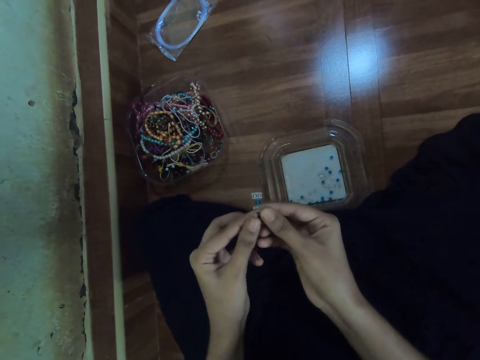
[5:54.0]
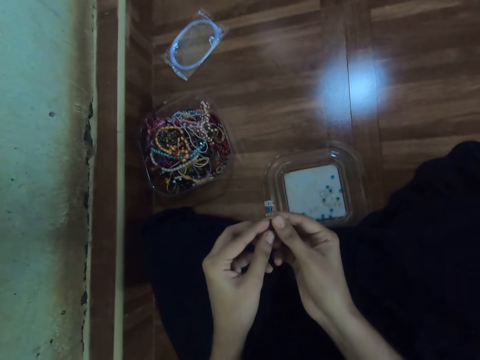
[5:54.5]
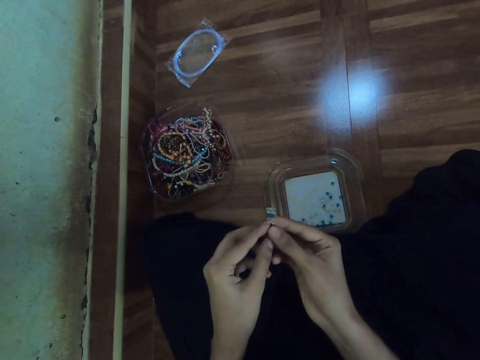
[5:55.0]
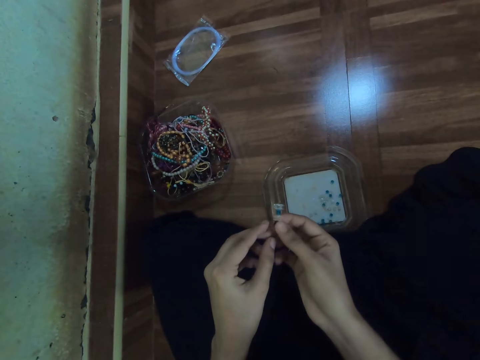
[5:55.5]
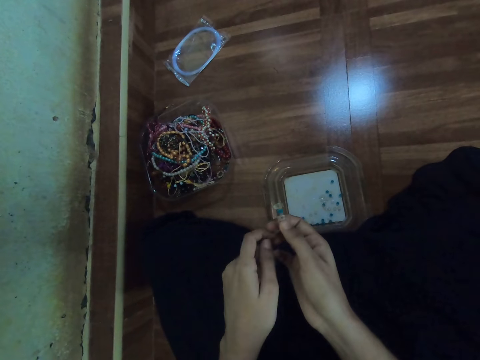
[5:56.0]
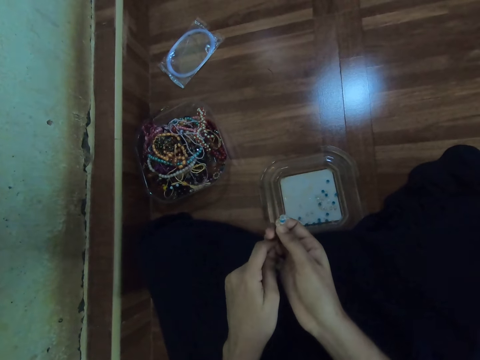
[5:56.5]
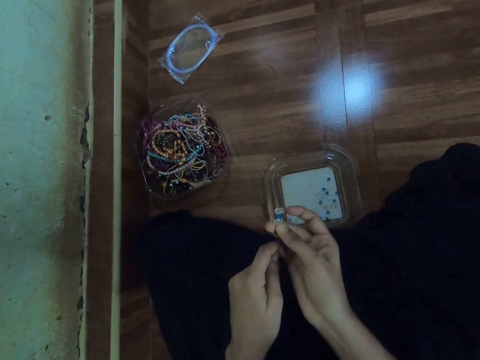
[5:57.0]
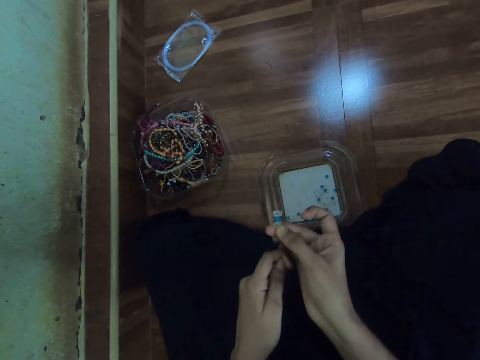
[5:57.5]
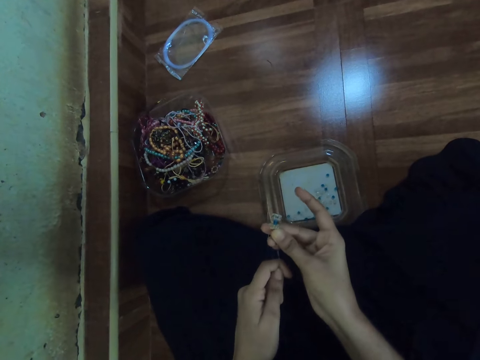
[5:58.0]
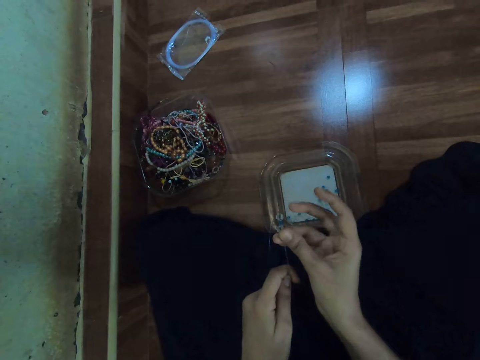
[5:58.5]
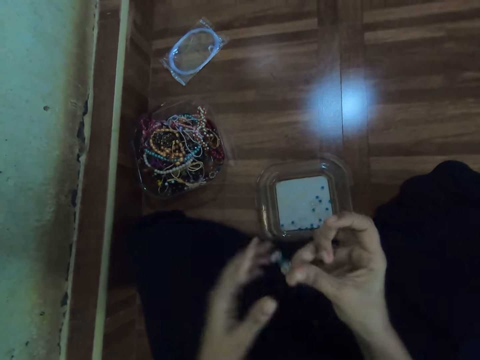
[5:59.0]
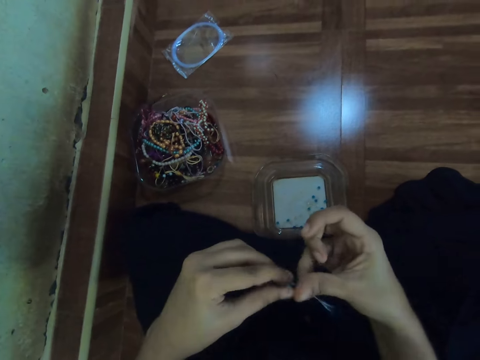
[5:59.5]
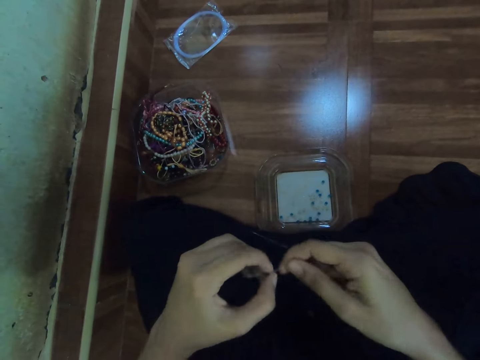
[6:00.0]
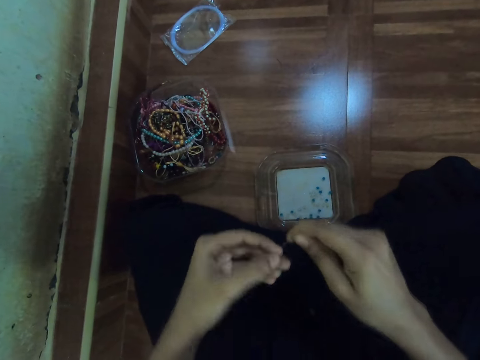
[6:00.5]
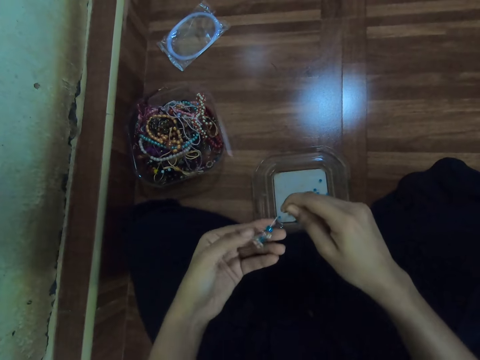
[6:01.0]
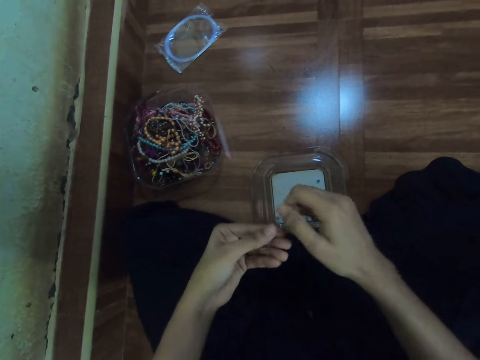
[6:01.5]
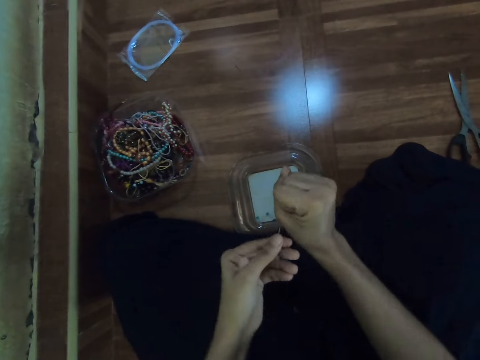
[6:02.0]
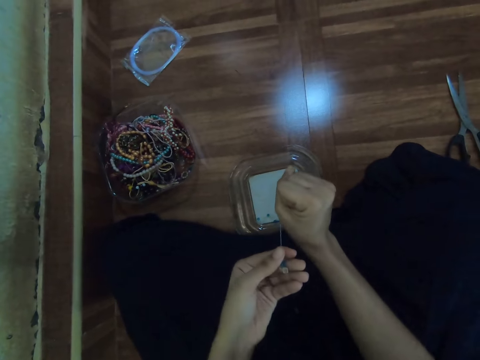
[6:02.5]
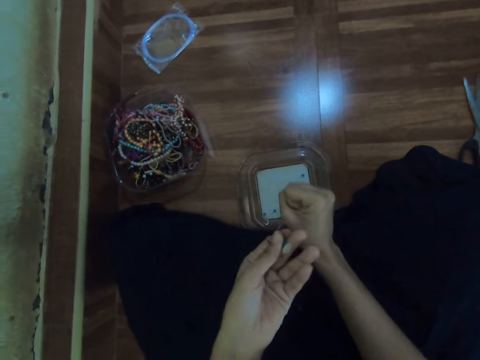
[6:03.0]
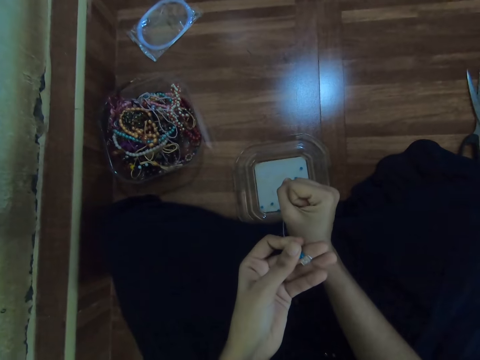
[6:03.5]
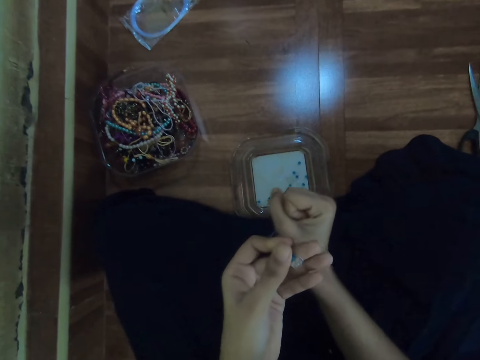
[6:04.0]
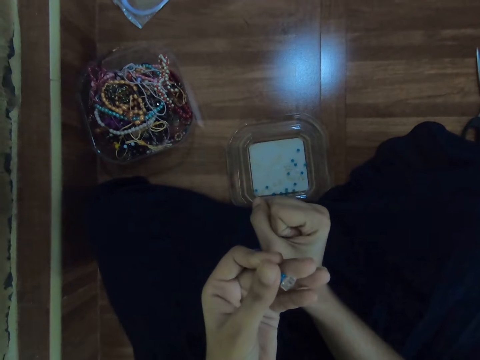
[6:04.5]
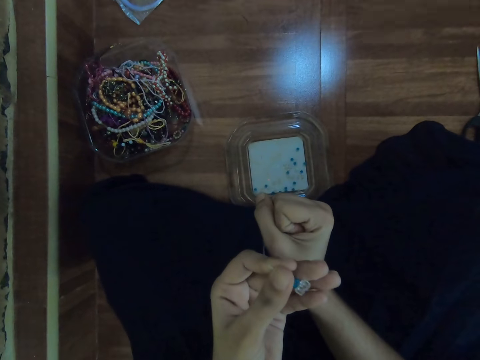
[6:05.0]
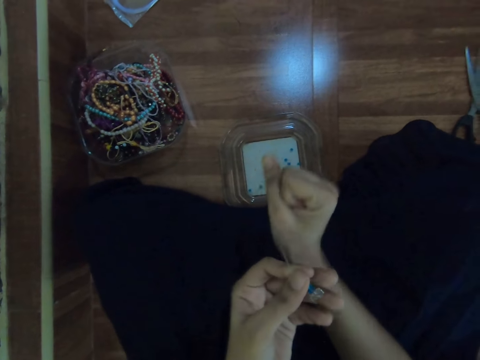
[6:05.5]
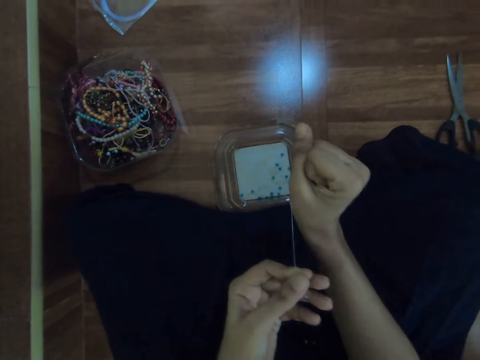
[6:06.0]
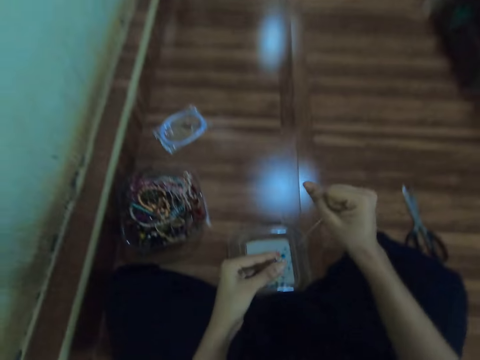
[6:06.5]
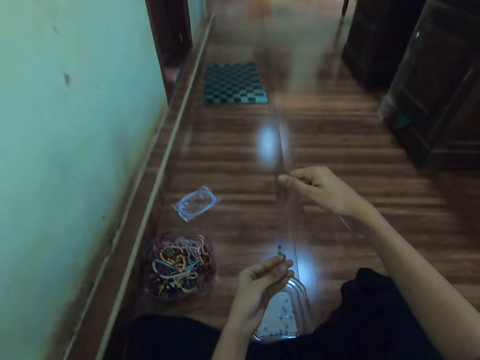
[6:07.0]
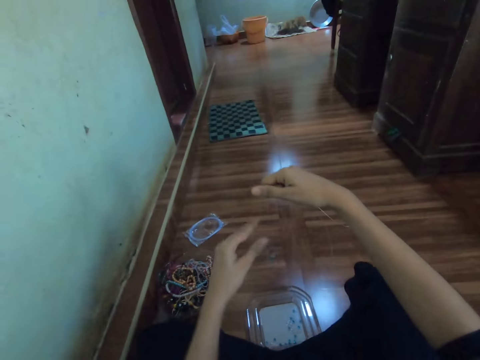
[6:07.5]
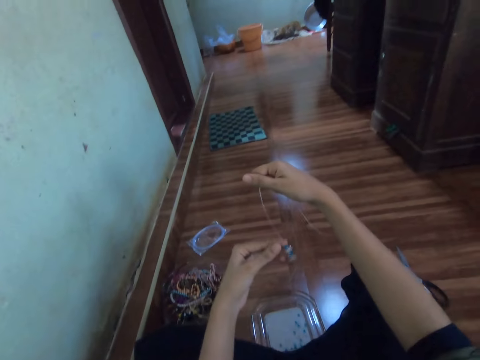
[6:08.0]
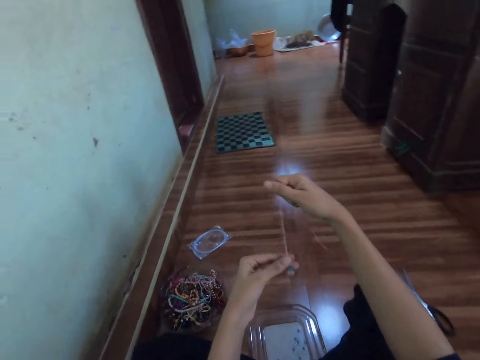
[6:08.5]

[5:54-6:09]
The camera wearer stretches the cord.

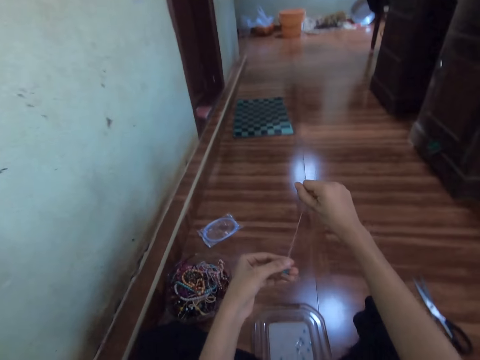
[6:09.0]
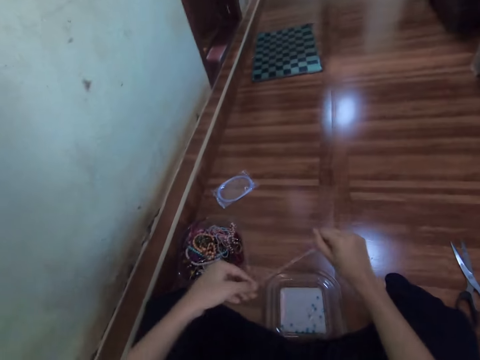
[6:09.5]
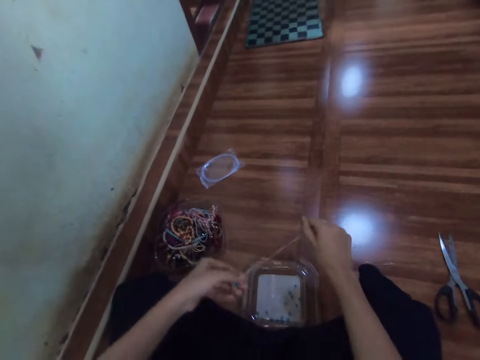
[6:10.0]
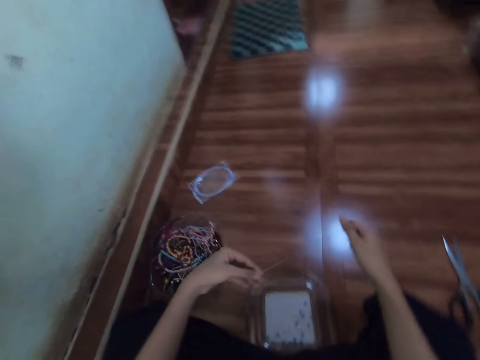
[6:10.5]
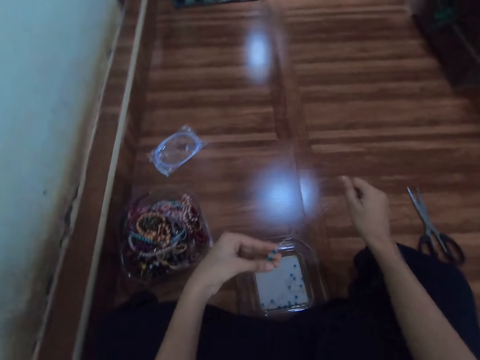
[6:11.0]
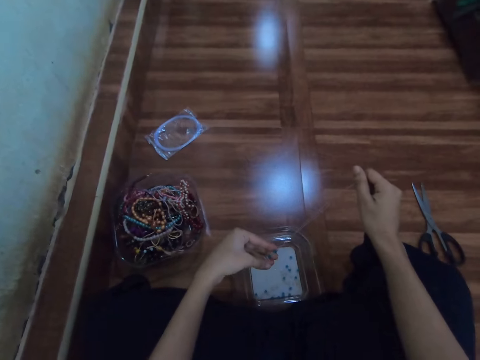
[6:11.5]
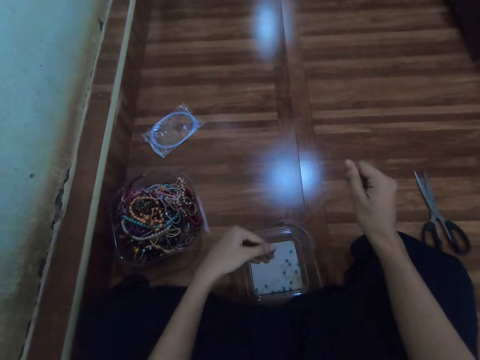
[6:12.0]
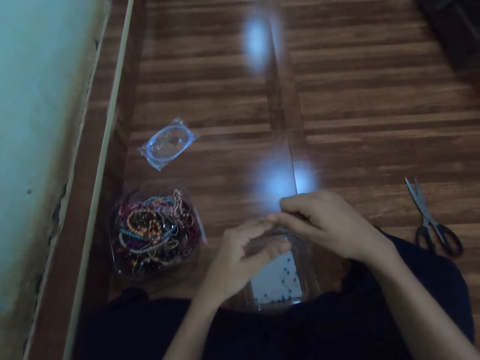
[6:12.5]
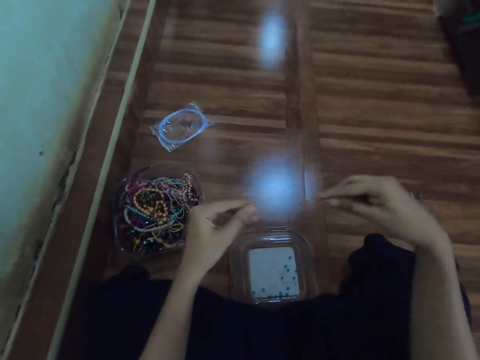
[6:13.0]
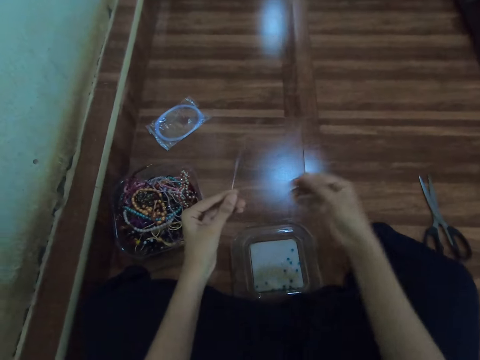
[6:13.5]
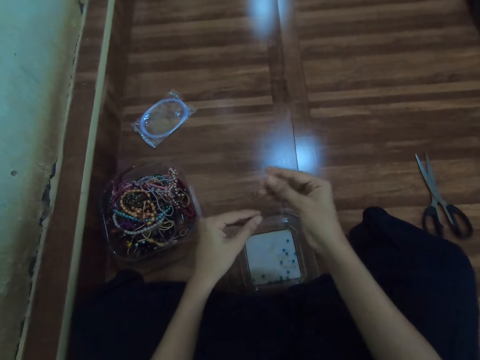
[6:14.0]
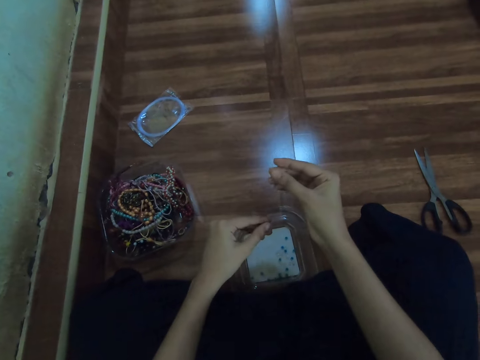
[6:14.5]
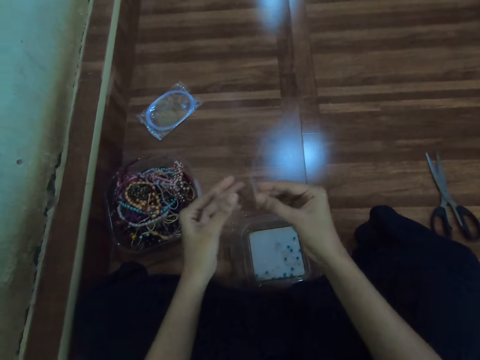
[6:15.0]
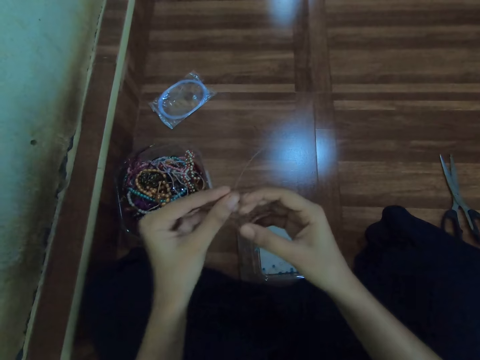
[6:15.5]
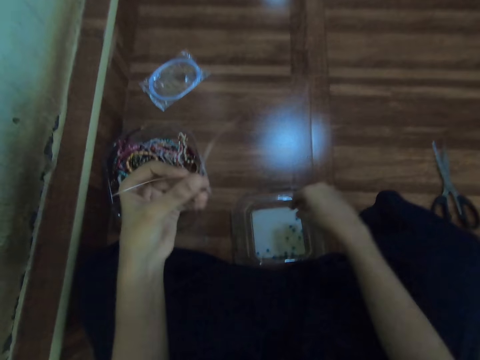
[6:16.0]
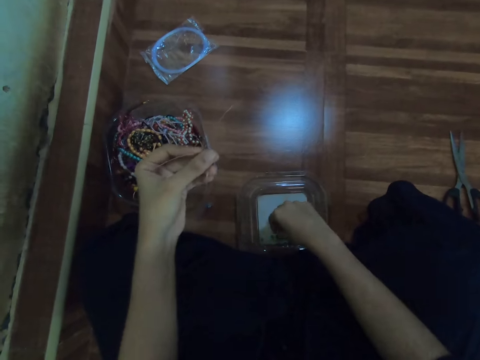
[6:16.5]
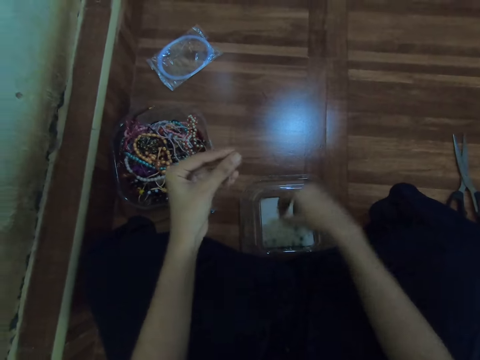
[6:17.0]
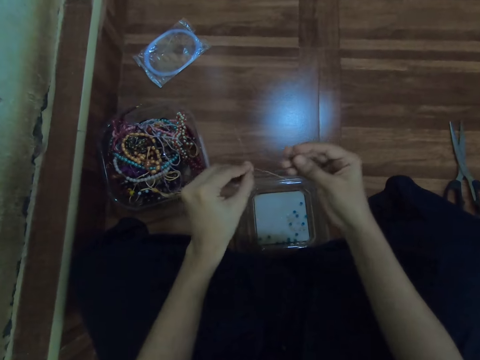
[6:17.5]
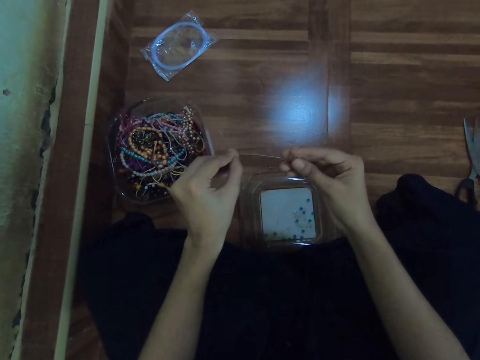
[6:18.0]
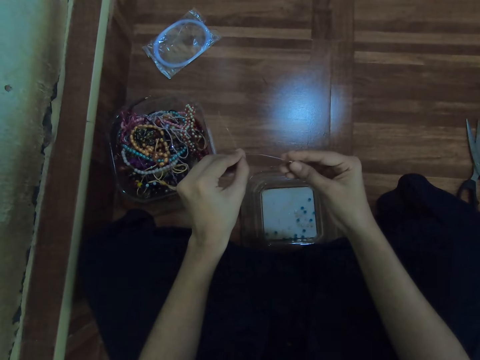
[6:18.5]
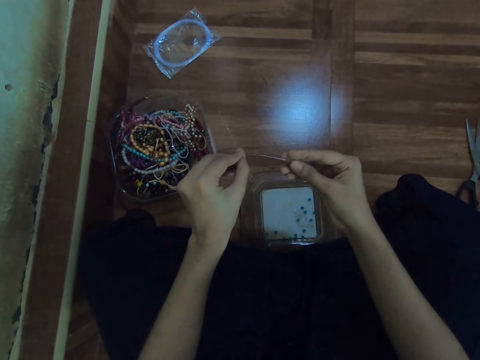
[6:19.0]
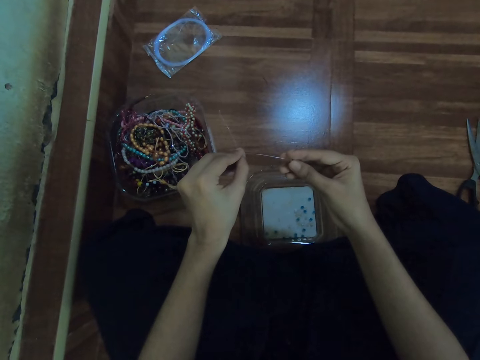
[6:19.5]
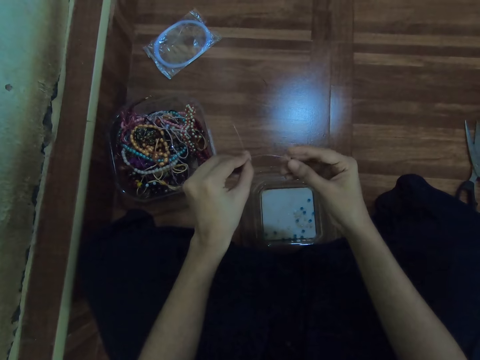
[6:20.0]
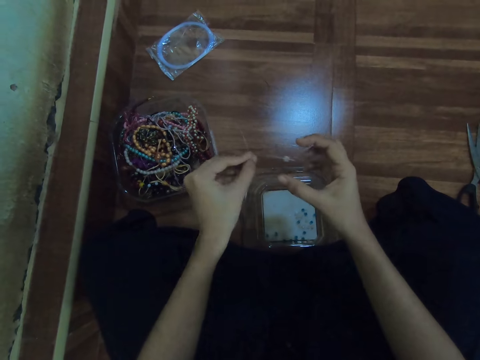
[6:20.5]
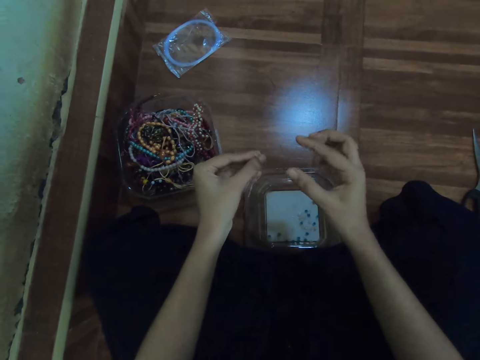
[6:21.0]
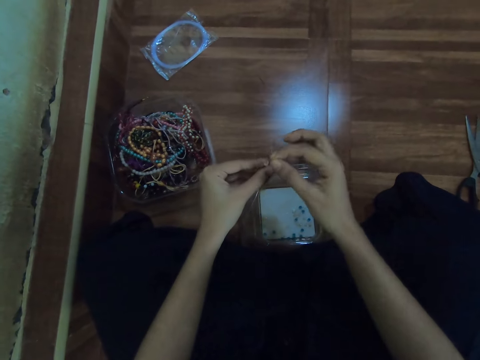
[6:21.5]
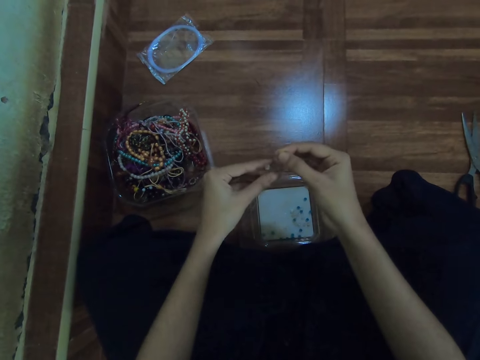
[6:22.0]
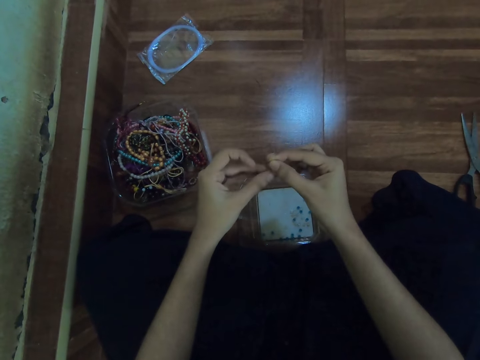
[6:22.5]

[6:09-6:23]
The camera wearer holds the fishline with her left hand. She picks a bead from the container with her right hand. She inserts the bead in the fishline with her right hand.
